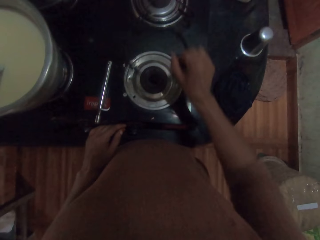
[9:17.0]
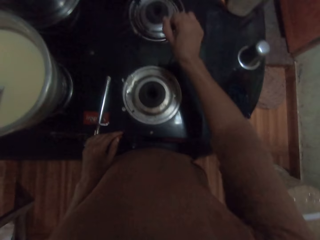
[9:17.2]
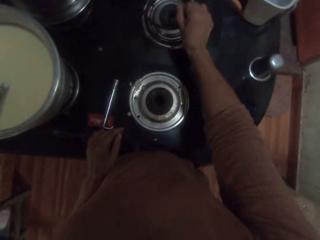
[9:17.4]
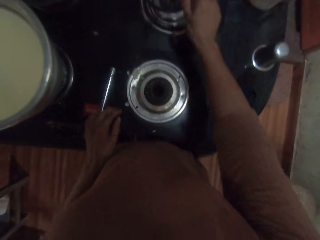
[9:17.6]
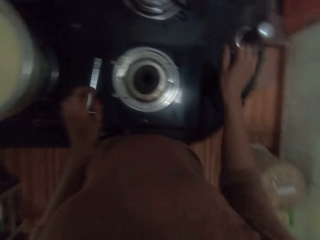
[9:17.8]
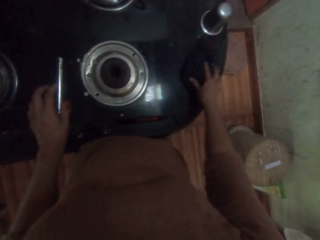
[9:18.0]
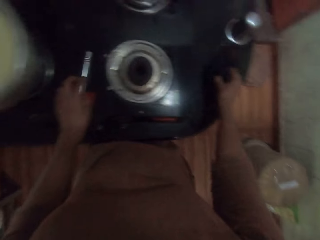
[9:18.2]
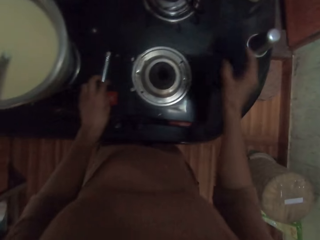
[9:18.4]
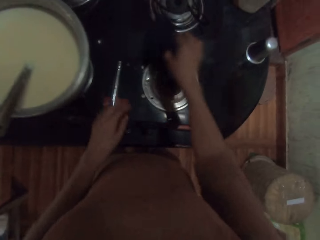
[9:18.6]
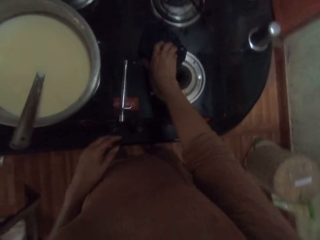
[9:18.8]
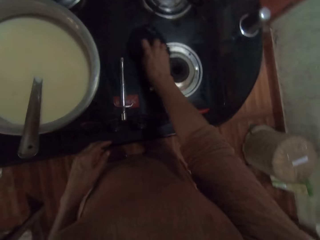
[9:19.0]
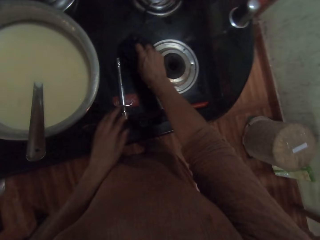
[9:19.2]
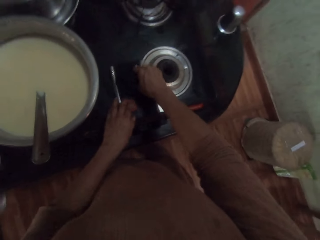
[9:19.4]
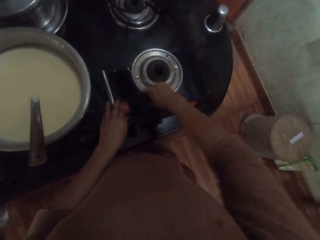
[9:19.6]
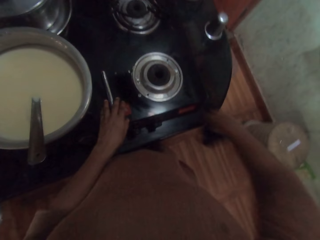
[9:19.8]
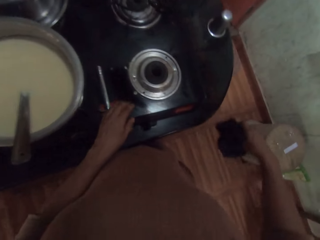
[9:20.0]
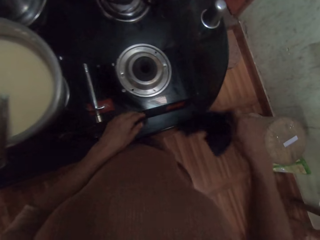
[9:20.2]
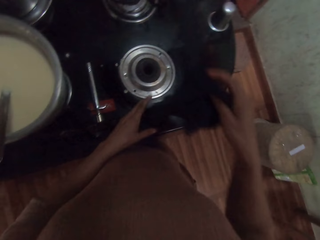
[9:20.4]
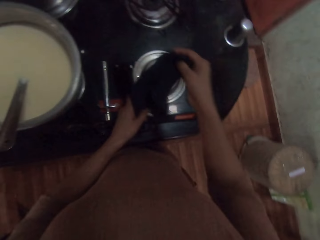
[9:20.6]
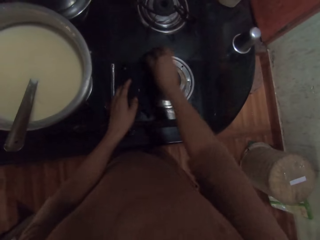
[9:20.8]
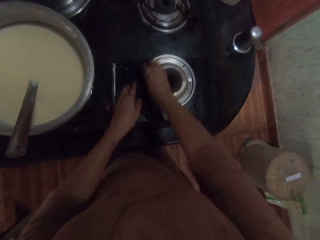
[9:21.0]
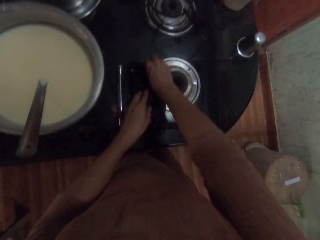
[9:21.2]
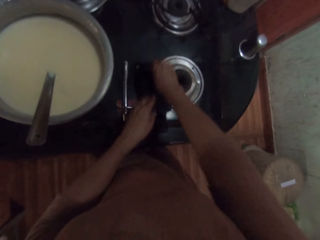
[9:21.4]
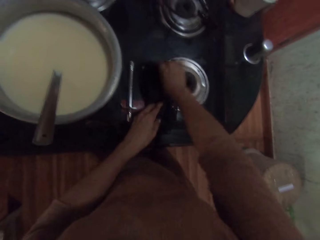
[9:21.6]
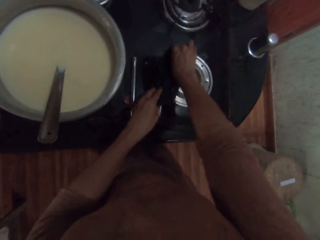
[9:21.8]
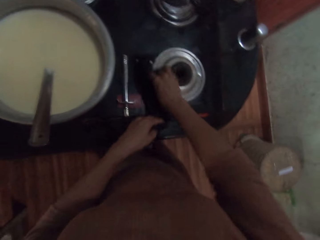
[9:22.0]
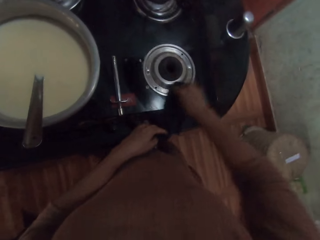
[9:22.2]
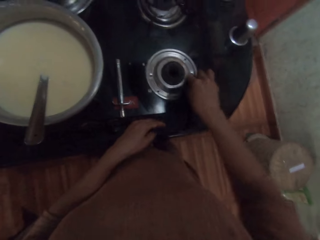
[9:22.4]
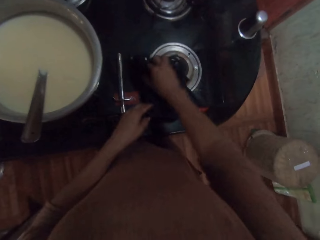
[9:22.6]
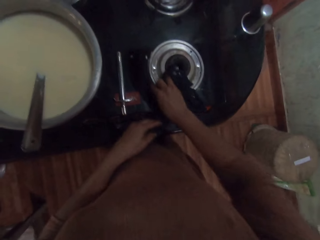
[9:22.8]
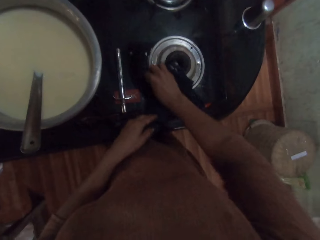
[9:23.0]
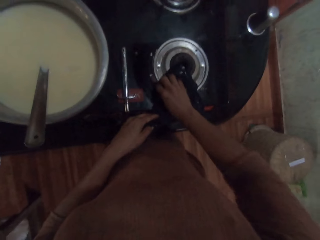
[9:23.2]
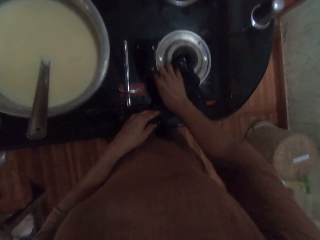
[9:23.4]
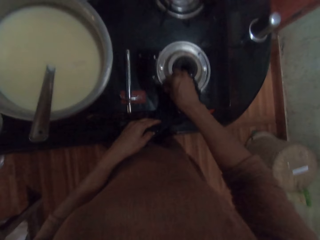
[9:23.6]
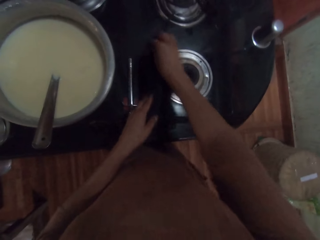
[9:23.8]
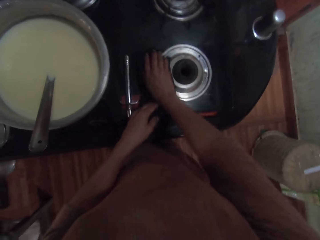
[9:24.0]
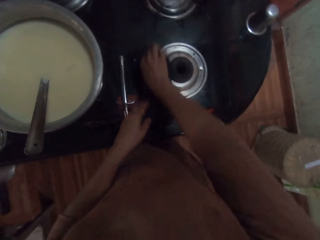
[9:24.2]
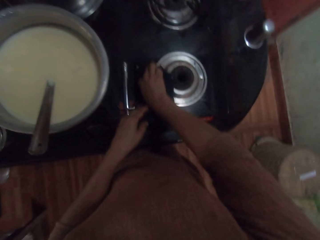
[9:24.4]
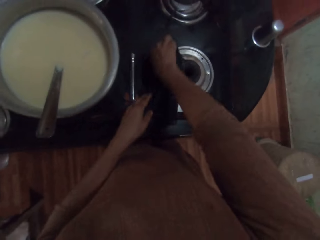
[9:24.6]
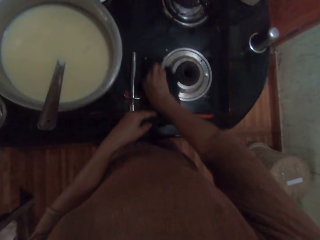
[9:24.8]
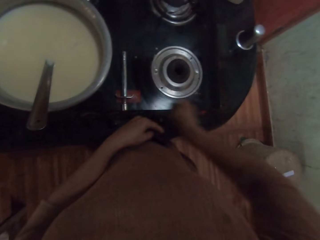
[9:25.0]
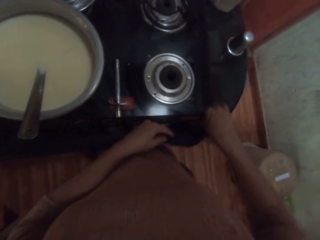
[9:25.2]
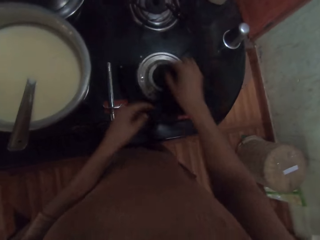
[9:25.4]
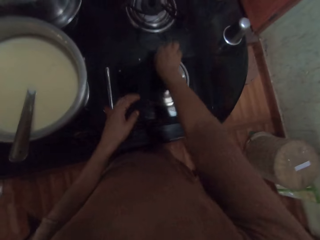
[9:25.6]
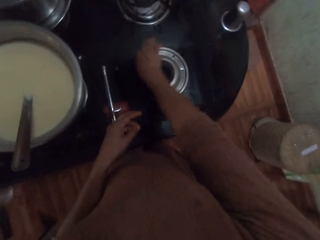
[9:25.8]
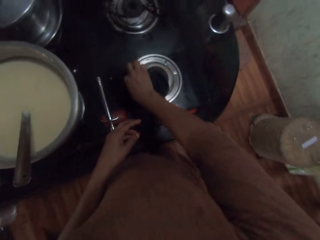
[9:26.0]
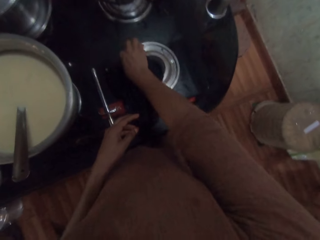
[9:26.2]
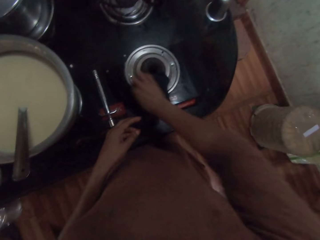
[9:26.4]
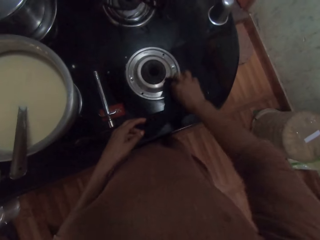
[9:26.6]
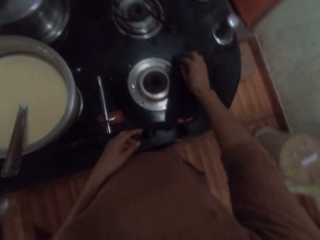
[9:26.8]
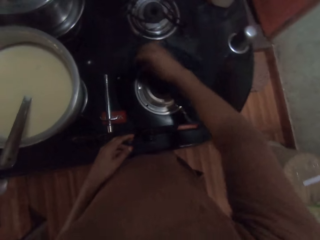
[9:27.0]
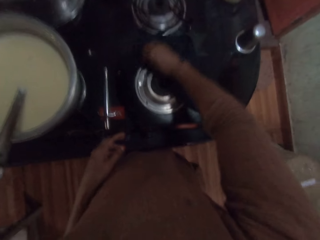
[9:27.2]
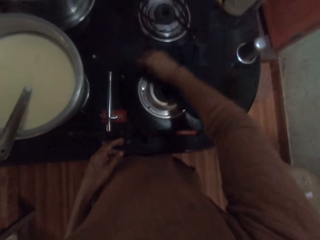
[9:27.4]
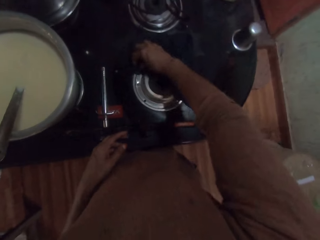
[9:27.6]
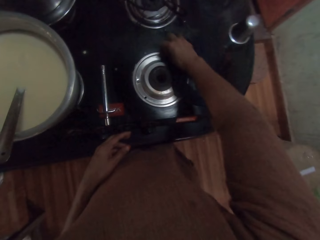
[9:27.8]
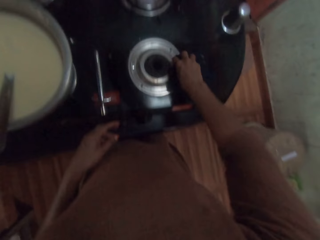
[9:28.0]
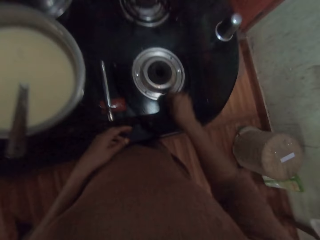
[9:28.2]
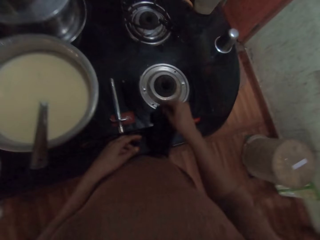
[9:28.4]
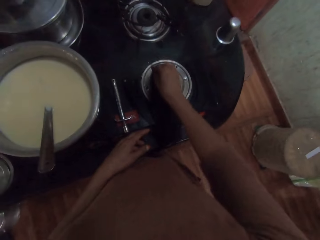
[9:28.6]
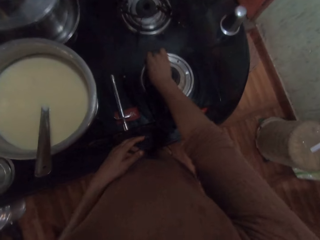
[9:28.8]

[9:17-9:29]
The camera wearer drops the burner frame in her right hand on the gas cooker. She picks up a cloth from the counter with her right hand. She wipes the gas cooker with the cloth in her right hand.

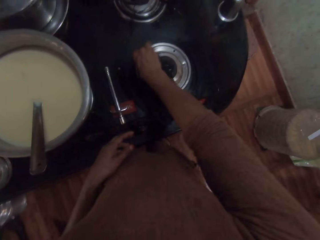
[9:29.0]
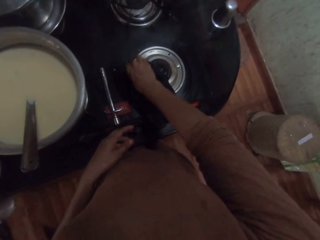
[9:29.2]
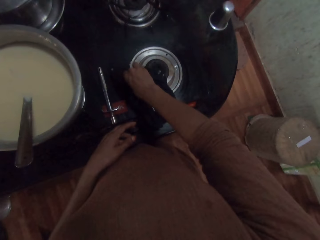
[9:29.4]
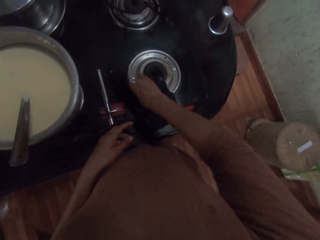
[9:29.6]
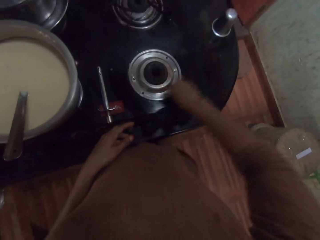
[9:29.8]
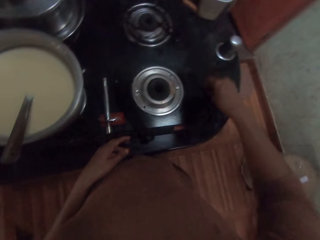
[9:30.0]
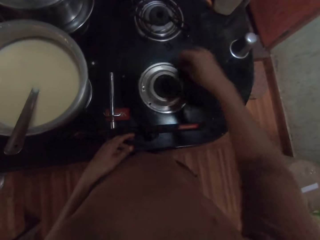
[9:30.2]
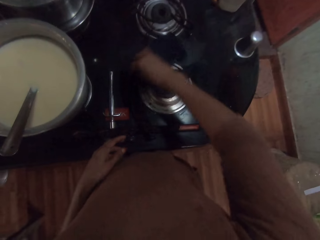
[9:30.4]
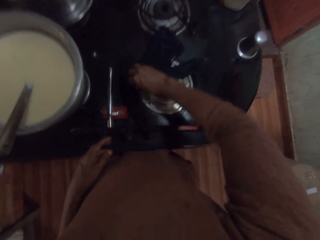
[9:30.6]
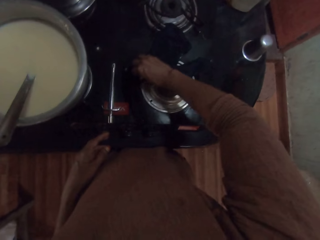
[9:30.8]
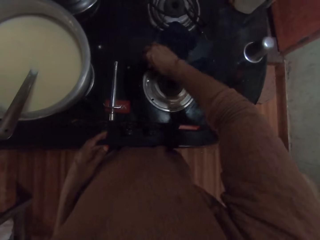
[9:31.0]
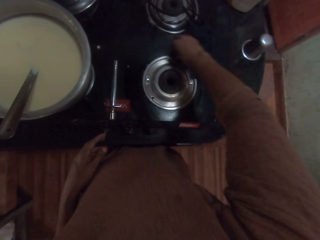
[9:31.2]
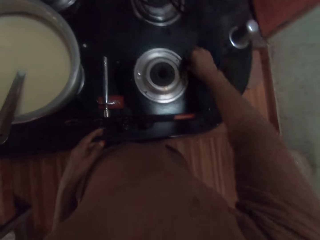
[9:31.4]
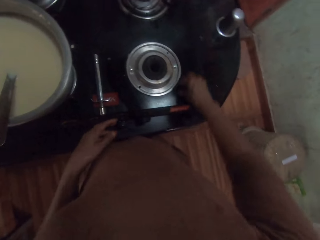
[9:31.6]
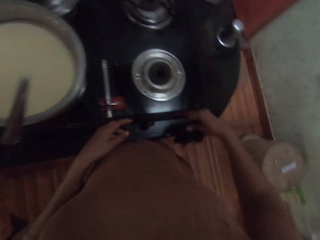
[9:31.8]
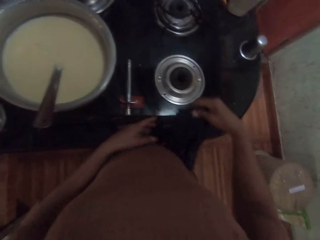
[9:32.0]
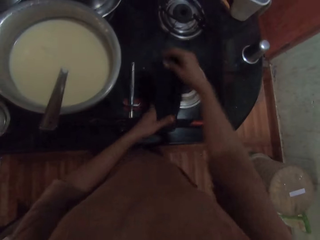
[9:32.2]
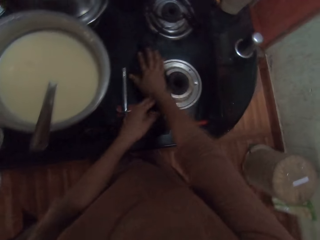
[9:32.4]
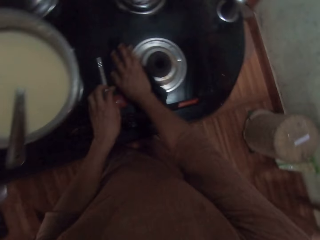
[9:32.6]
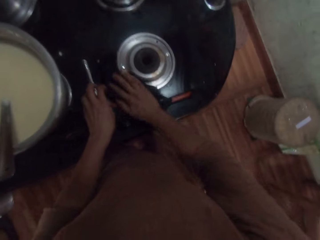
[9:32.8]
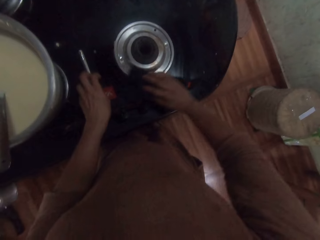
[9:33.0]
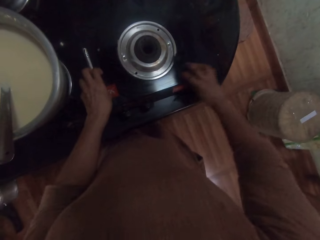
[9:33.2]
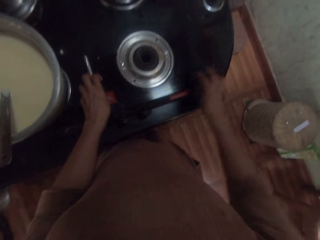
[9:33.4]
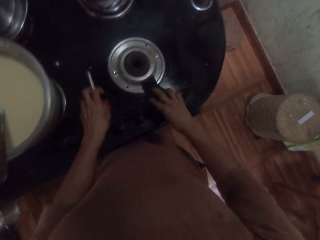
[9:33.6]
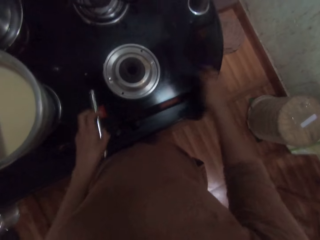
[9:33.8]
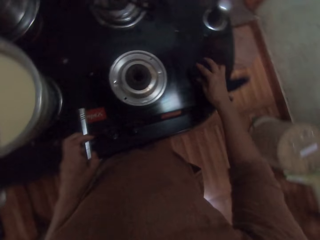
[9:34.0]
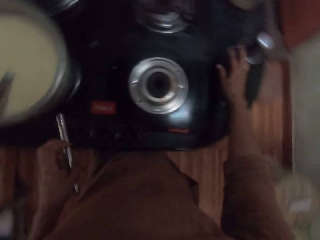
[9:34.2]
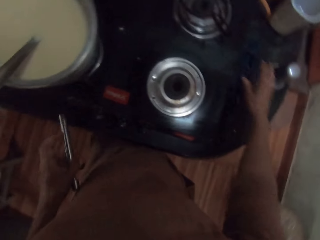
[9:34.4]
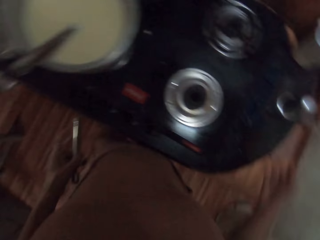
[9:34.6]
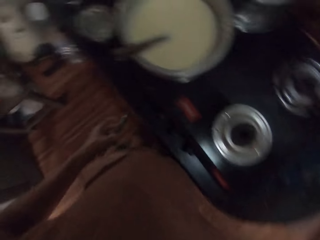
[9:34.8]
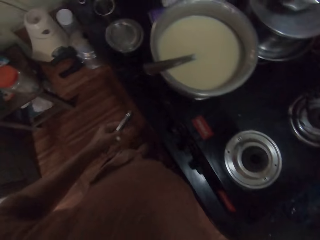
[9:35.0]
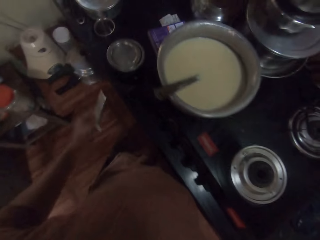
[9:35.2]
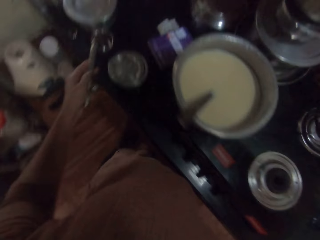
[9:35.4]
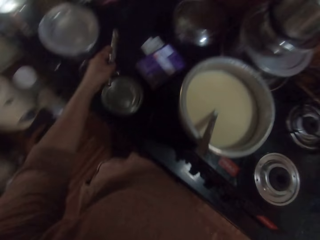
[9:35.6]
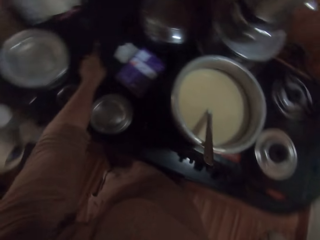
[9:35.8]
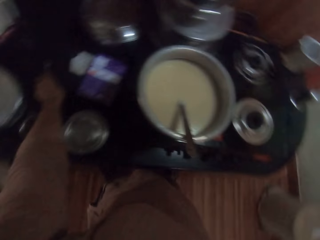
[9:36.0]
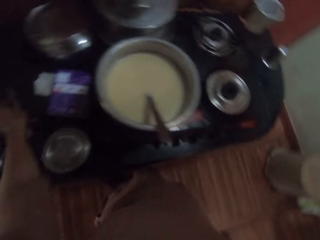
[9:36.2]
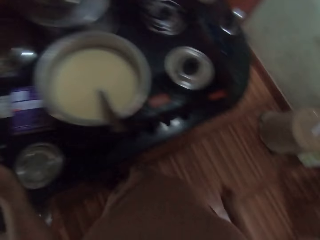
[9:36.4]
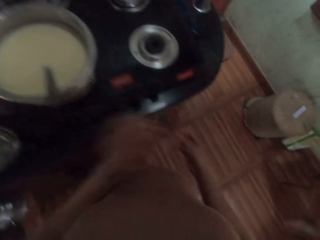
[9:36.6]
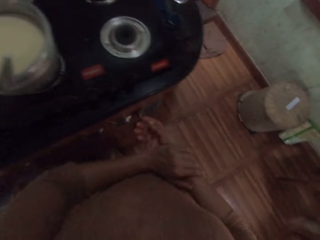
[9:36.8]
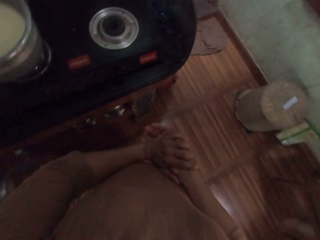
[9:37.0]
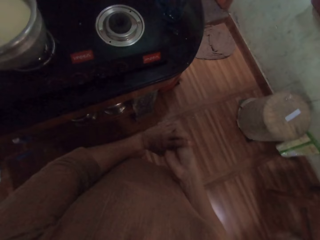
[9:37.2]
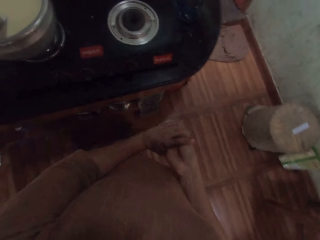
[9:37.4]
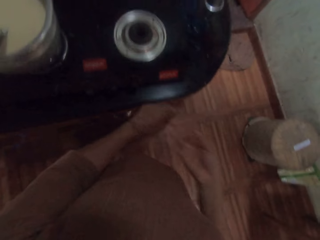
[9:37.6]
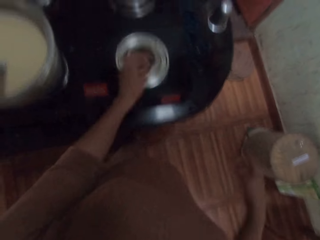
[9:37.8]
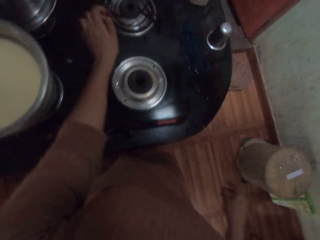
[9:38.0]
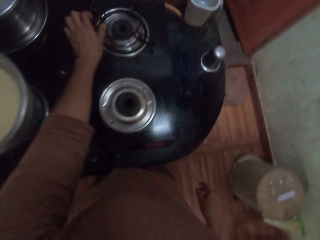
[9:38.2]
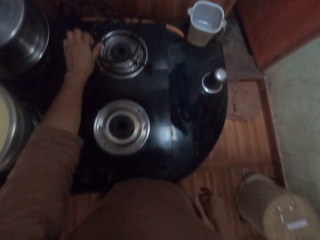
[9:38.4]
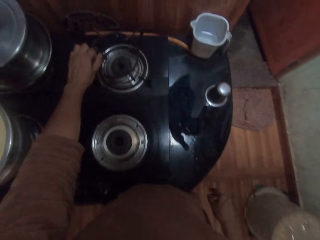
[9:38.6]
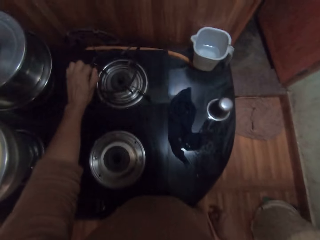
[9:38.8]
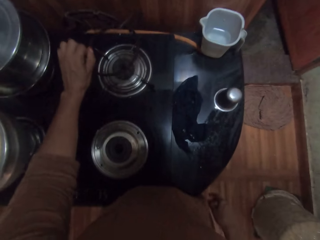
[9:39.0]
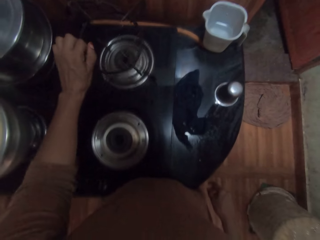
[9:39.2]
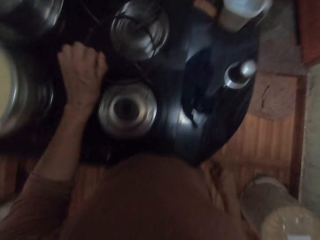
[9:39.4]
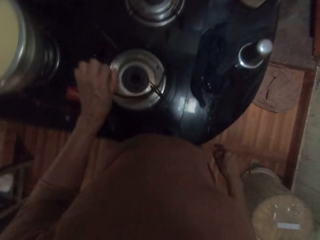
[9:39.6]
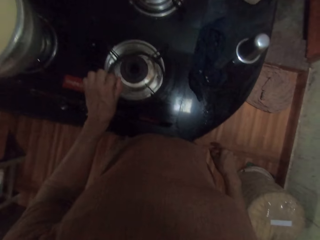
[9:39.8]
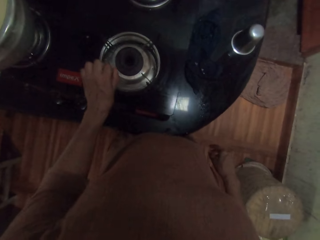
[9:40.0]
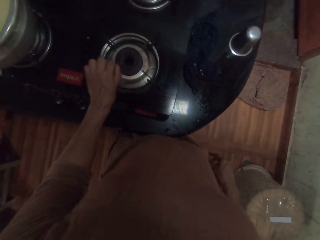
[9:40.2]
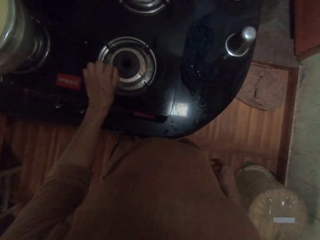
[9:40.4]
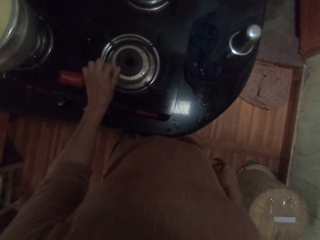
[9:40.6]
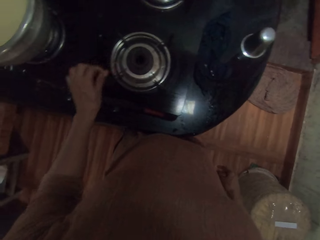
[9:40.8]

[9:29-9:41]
The camera wearer picks up a lighter from the gas cooker with her left hand. She drops the cloth in her right hand on the counter. She drops the lighter in her left hand on the counter. She puts her hands together. She picks up the burner frame from the gas cooker with her left hand. She drops the burner frame in her left hand on the gas cooker.
